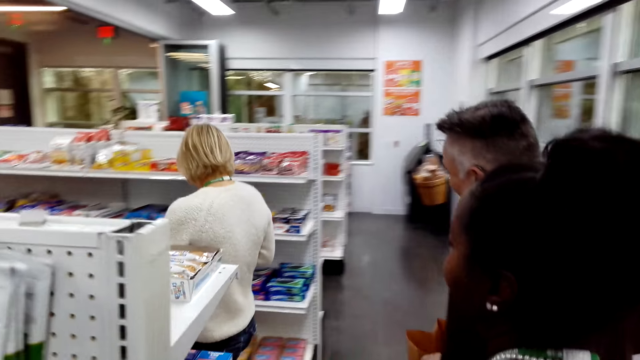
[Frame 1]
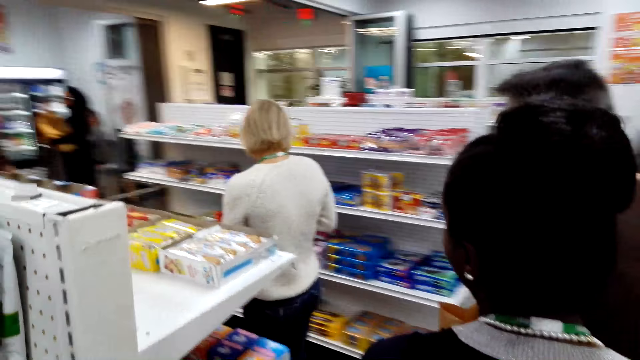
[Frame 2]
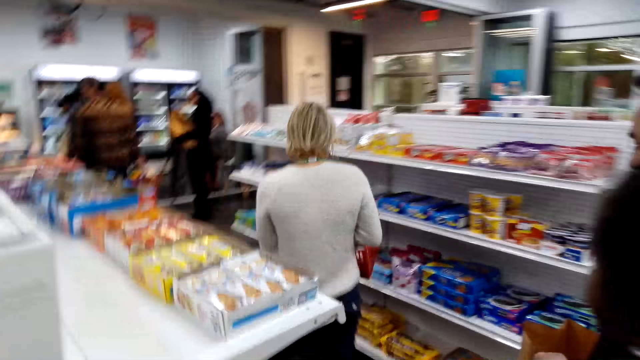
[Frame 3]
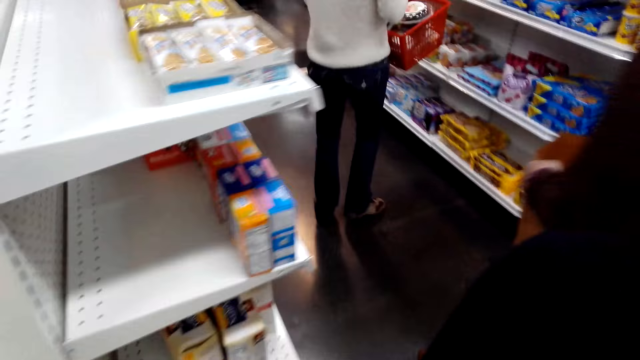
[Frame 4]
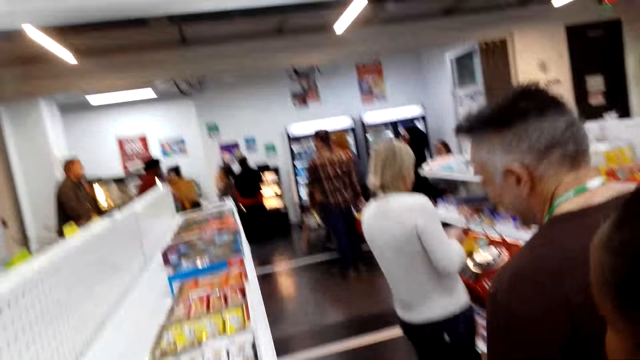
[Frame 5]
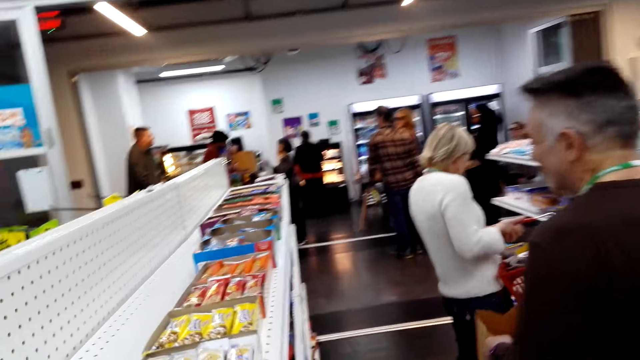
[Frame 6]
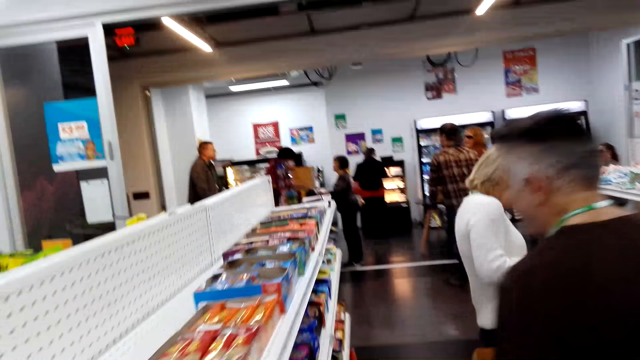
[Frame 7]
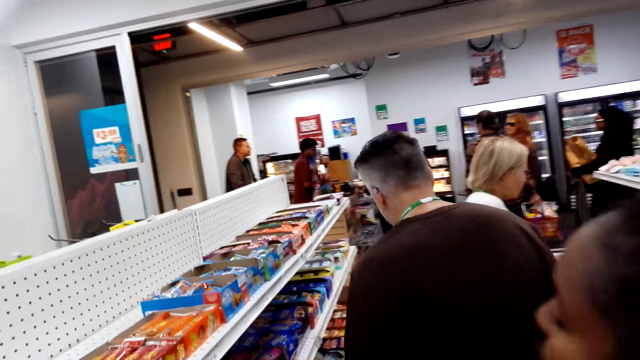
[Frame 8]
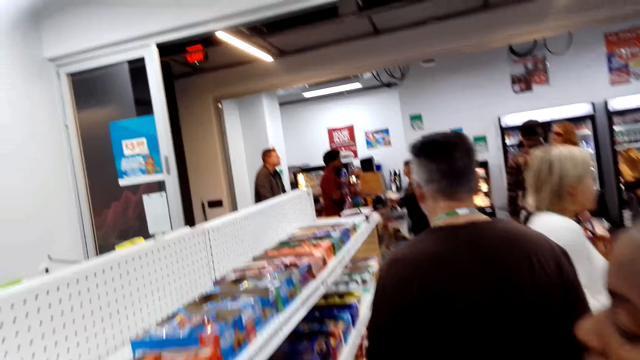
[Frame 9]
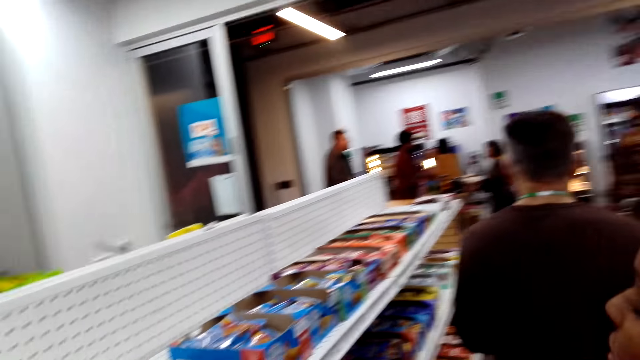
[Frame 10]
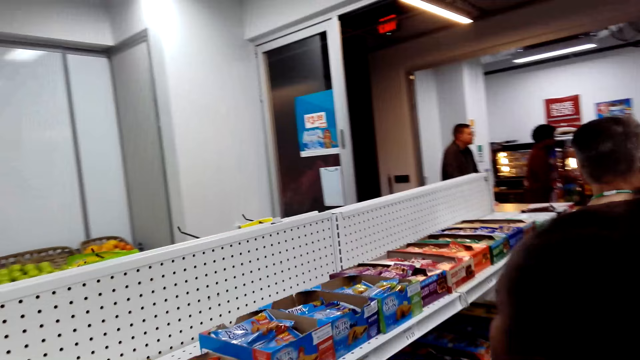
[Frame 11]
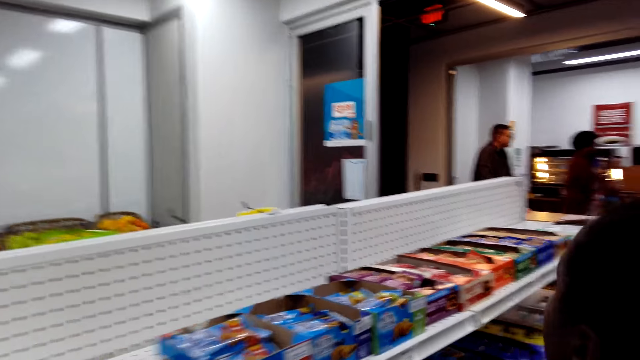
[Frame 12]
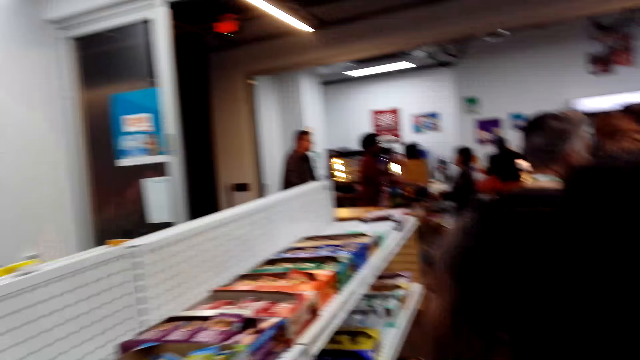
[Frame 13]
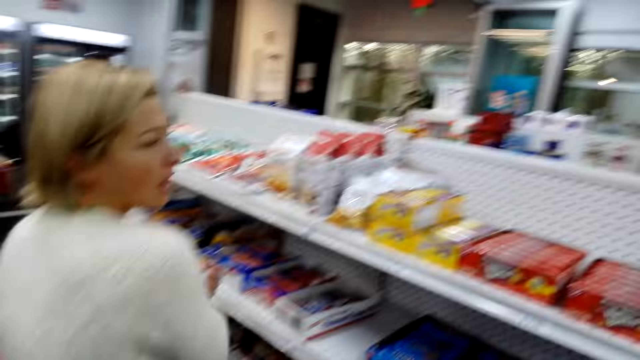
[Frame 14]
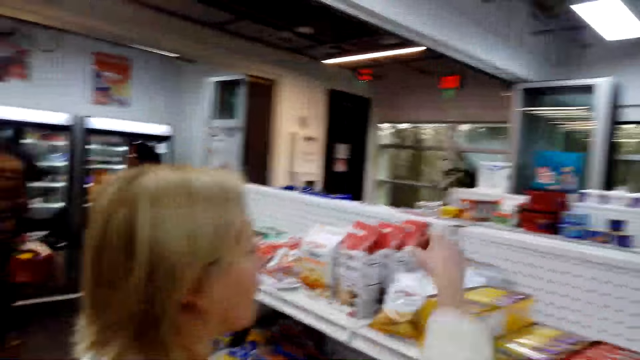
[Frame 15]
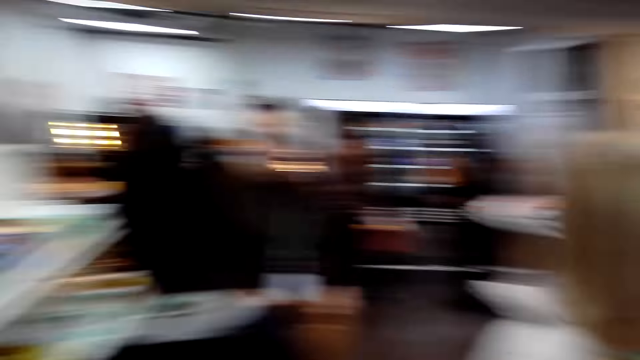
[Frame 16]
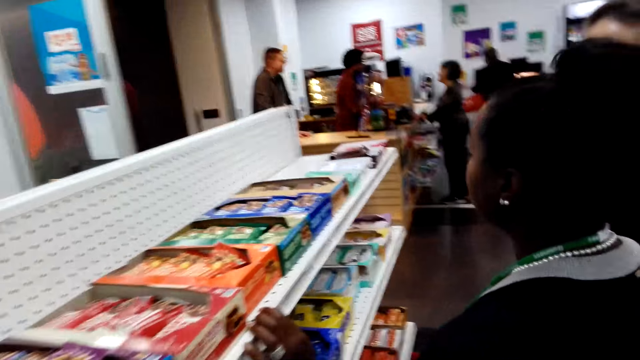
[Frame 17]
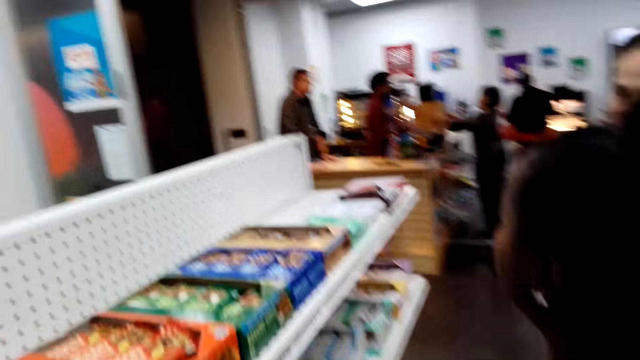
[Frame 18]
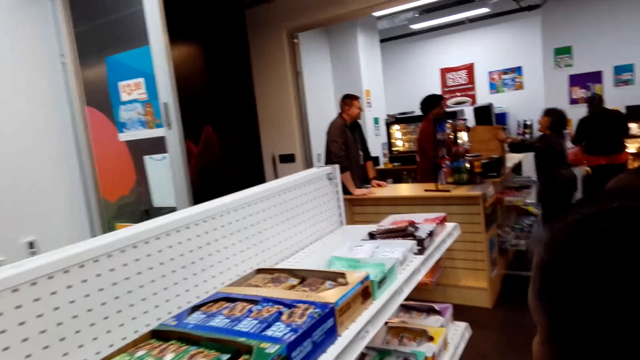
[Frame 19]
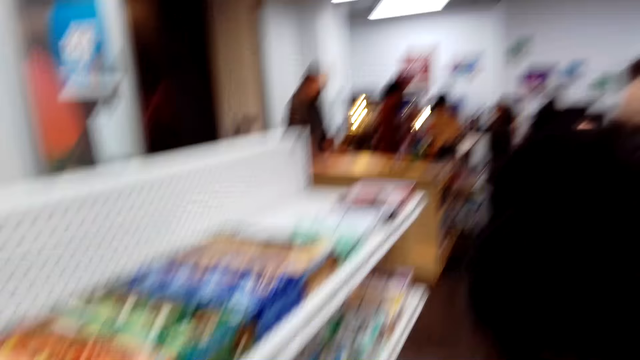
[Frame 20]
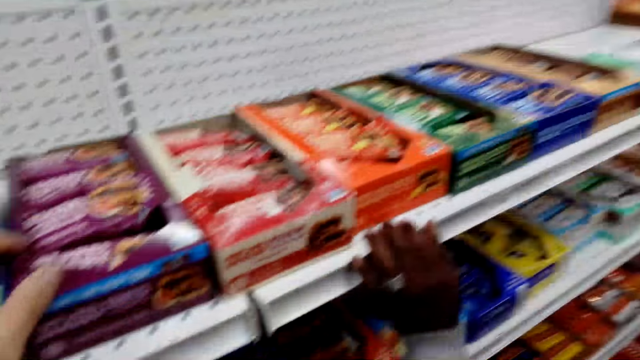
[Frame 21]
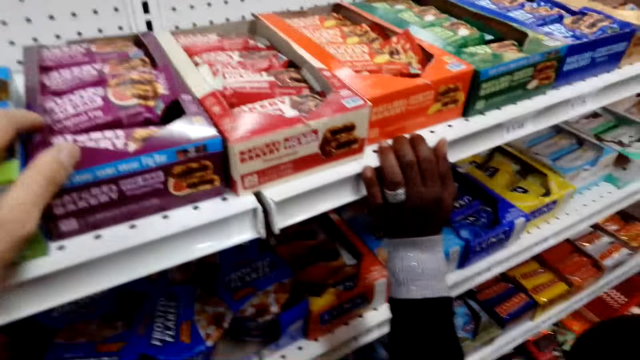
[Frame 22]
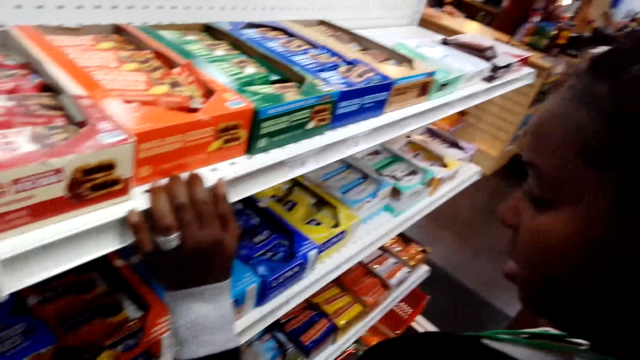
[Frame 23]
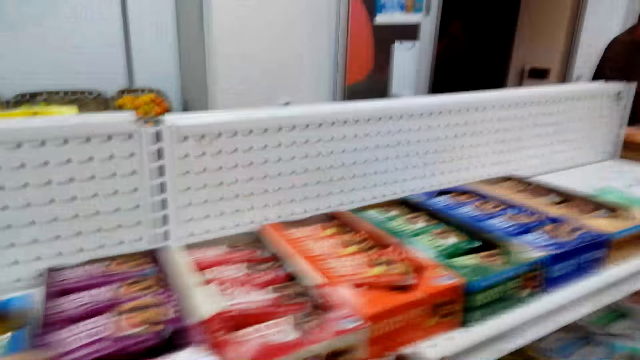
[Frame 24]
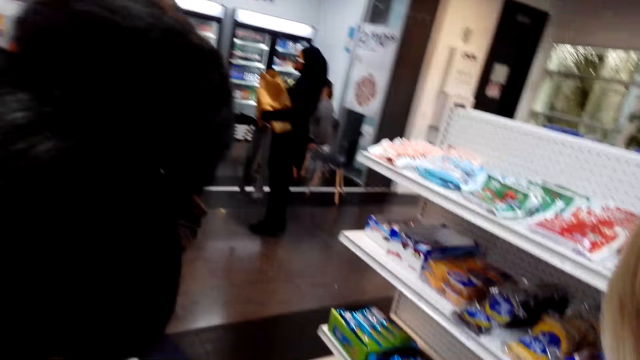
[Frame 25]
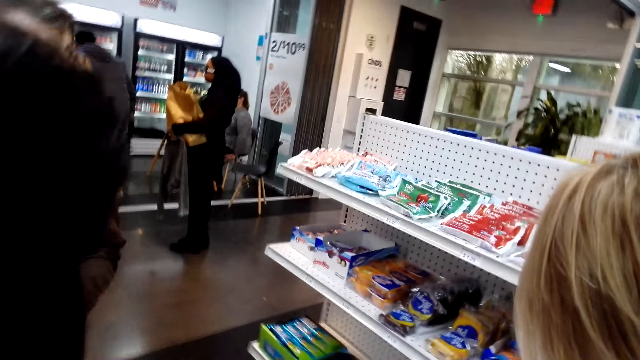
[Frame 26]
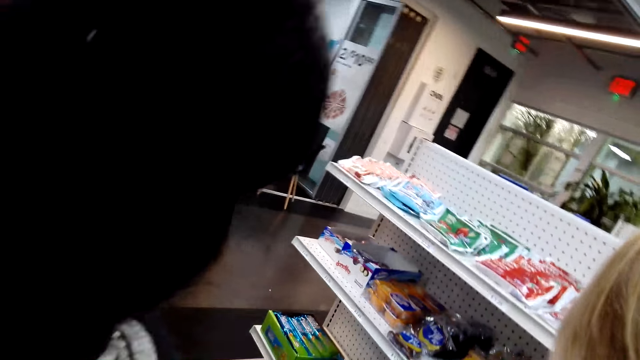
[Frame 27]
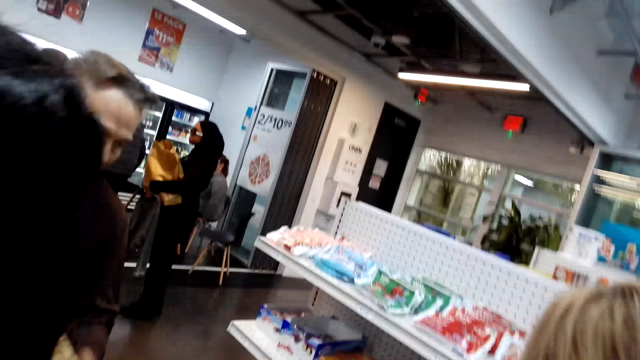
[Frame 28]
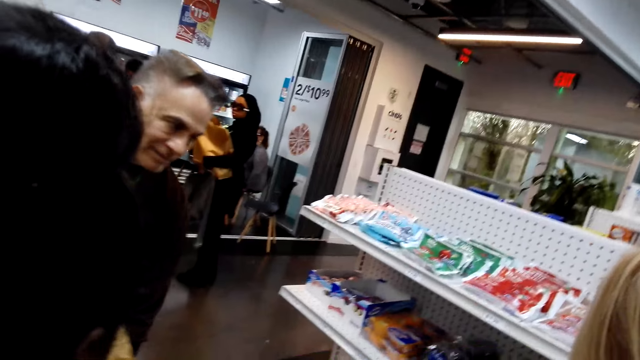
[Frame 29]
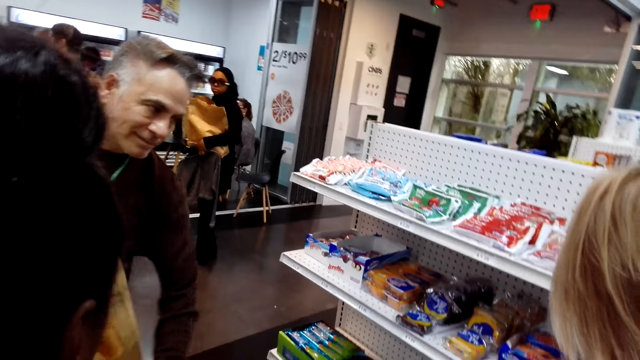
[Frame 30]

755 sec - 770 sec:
The camera wearer walks around. A man walks around. The camera wearer converses. A person touches the shelf. Another person picks the items from the shelf. The camera wearer looks at the items on the shelf. A woman touches the shelf. Another person queues with shopping near the counter. The woman converses.

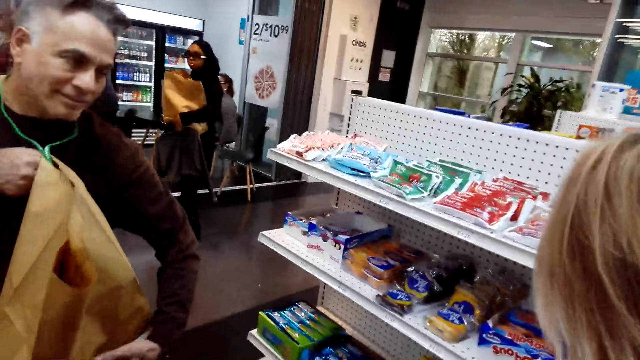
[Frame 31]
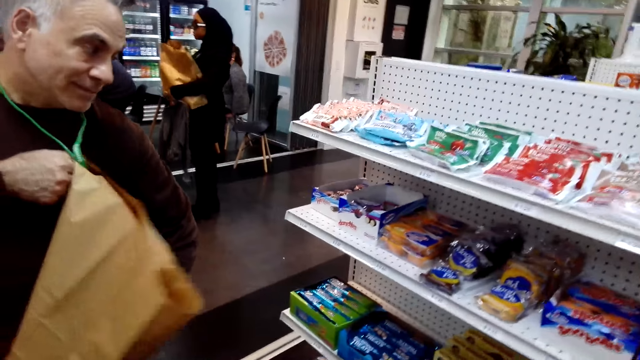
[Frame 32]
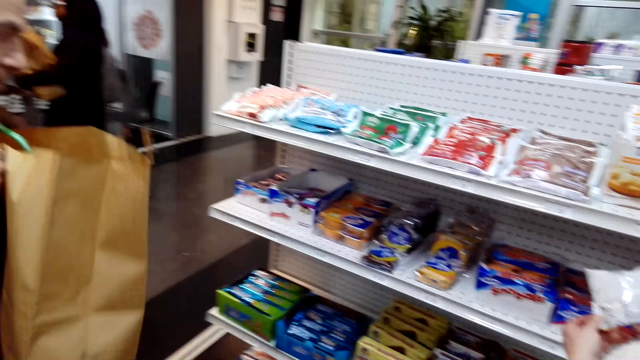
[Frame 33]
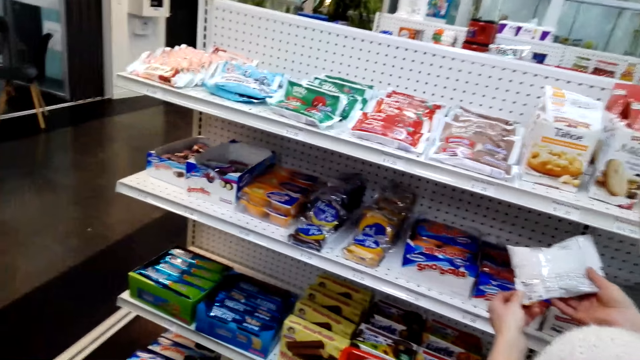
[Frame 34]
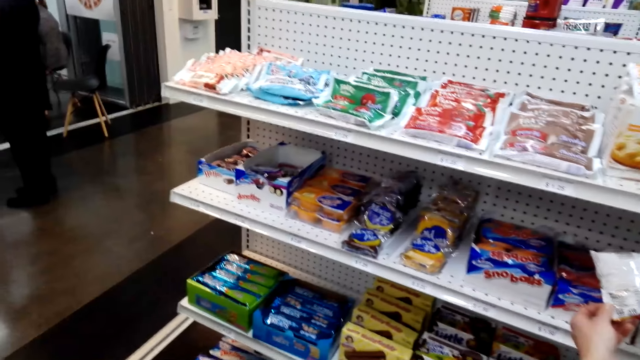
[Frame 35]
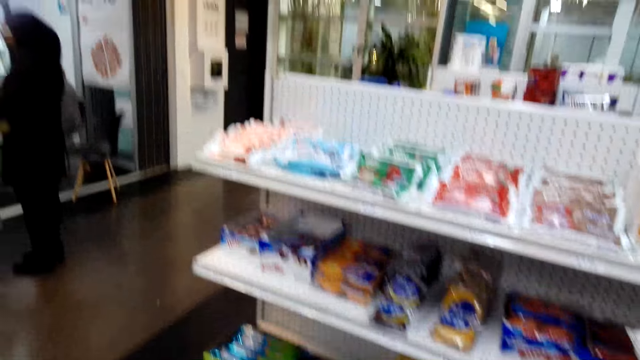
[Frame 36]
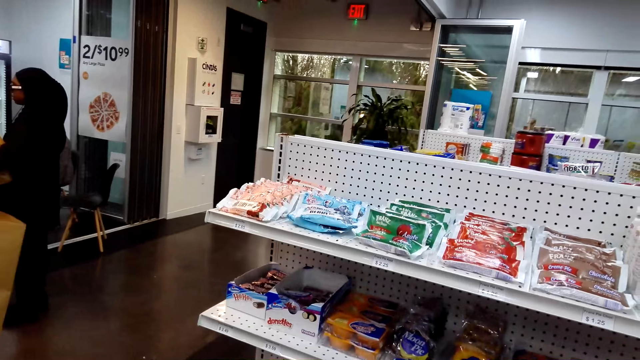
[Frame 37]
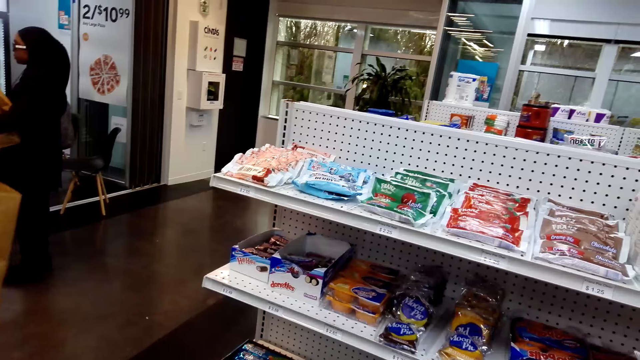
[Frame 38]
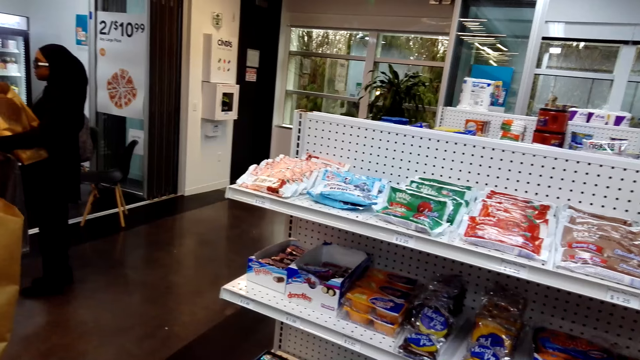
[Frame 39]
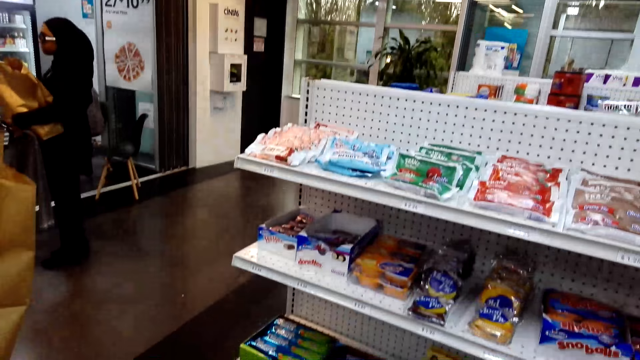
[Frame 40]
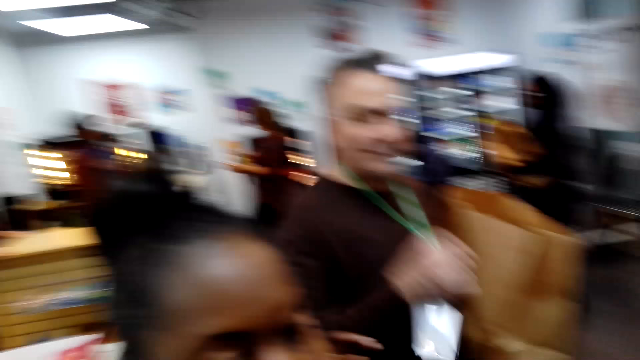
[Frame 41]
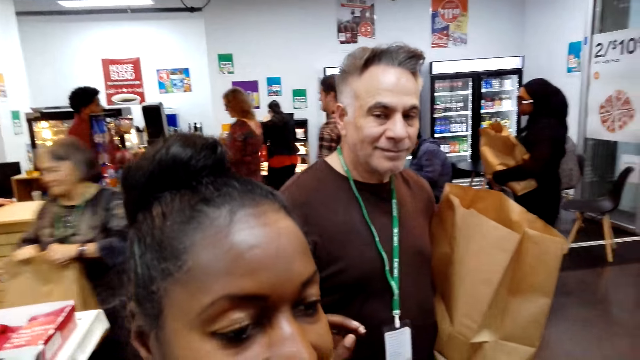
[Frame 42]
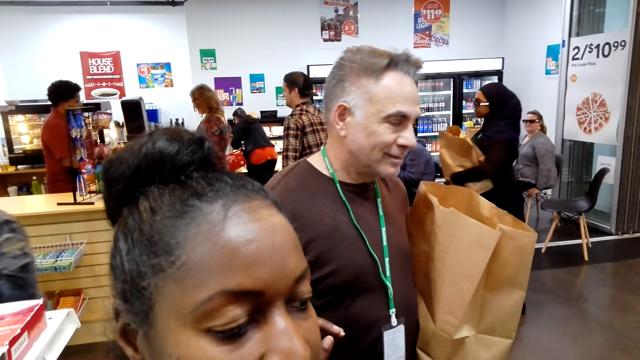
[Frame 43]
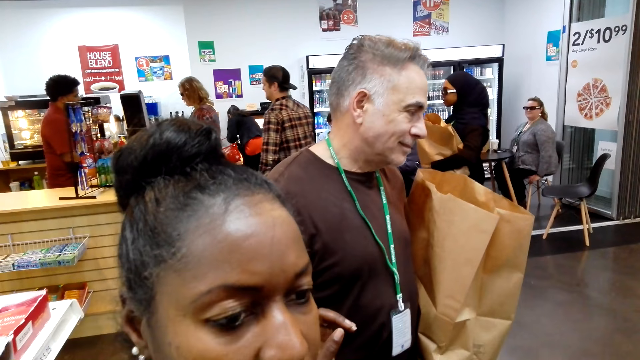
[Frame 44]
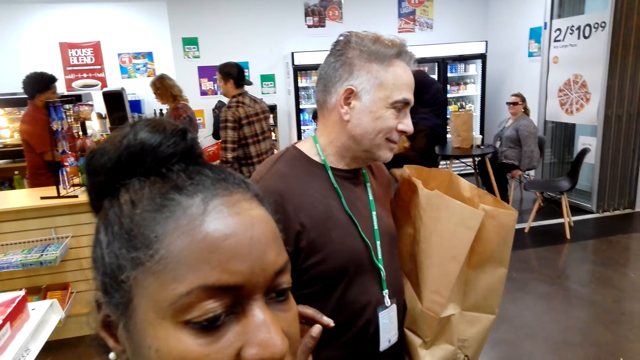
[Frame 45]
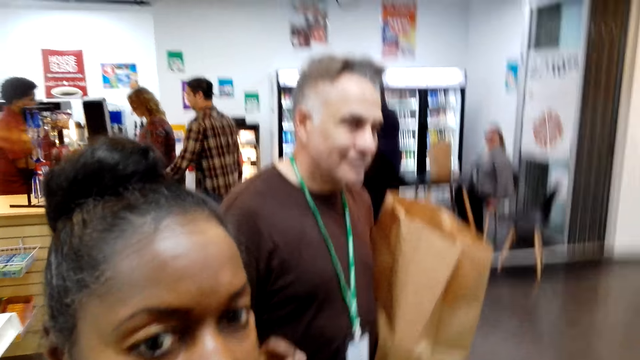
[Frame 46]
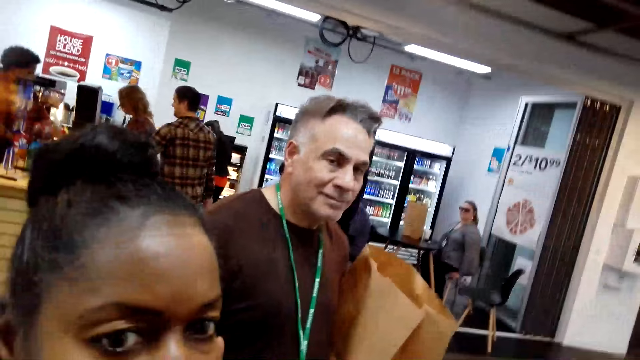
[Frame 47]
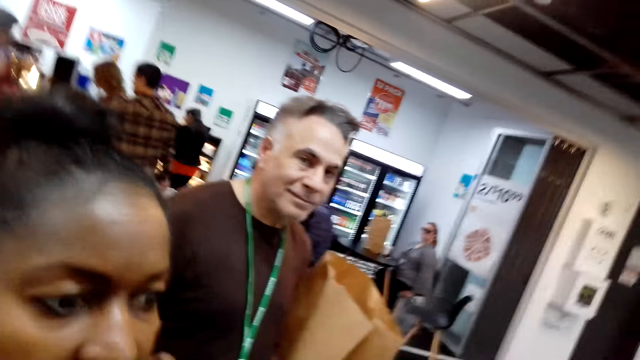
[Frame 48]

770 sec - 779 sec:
A person peruses the item near the shelf. A man lifts up the packet. Another person walks away from the counter. A woman converses. Another person queues with shopping near the counter.
